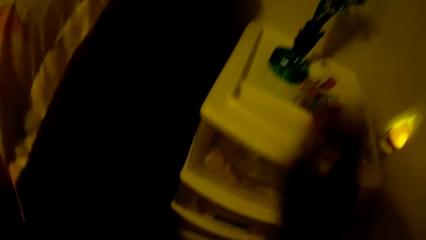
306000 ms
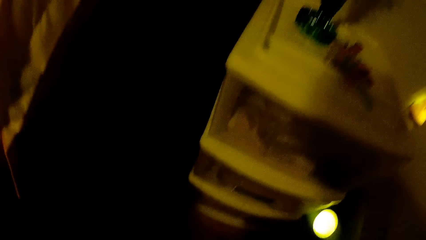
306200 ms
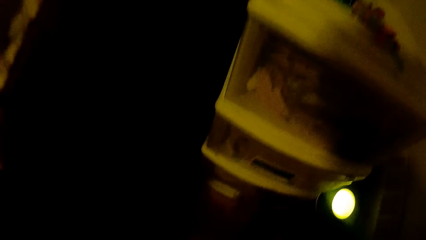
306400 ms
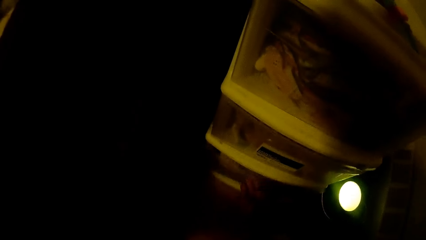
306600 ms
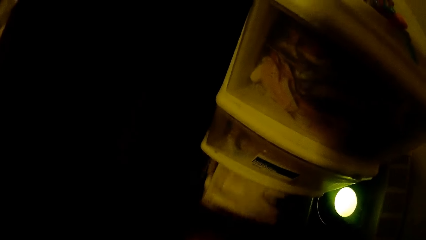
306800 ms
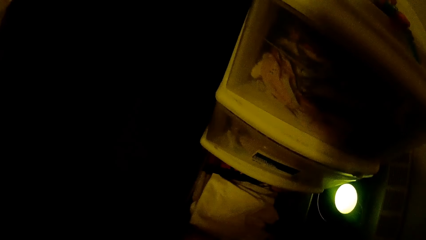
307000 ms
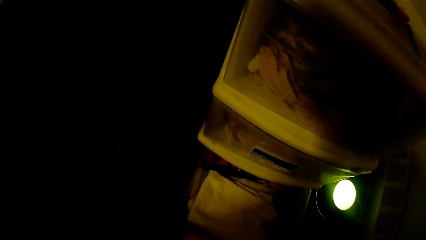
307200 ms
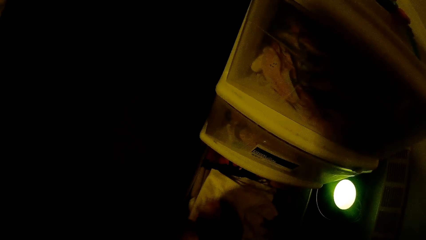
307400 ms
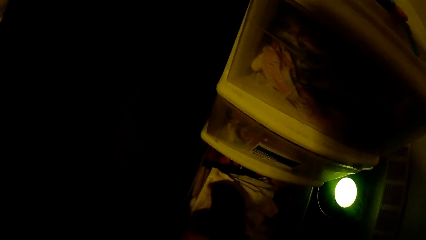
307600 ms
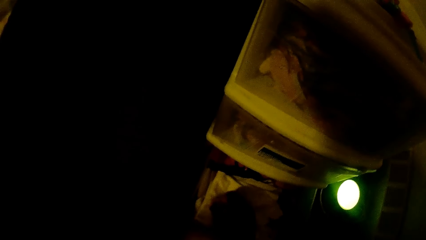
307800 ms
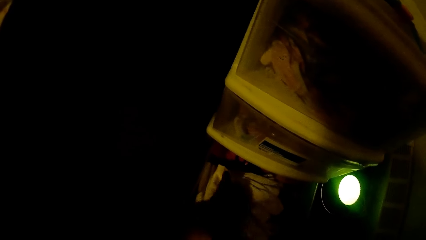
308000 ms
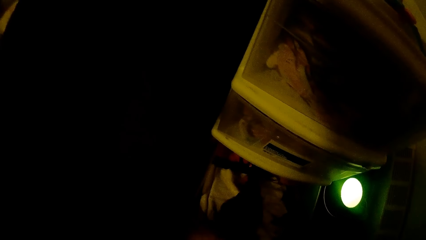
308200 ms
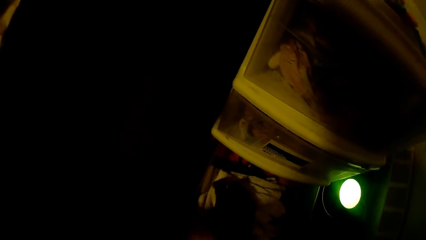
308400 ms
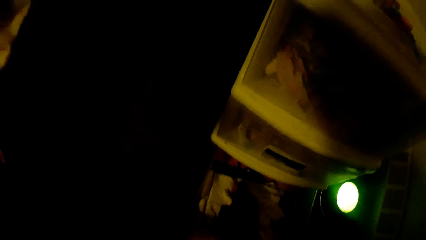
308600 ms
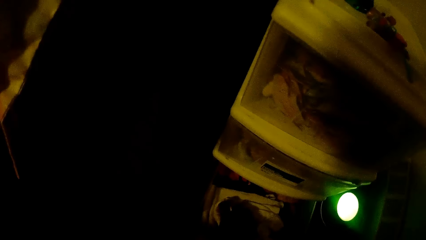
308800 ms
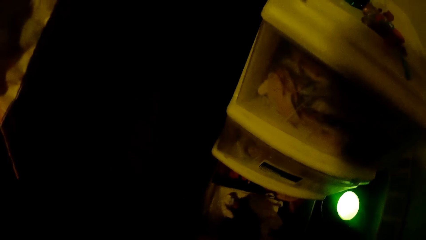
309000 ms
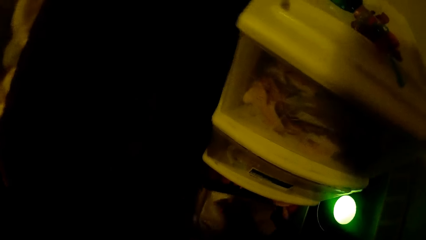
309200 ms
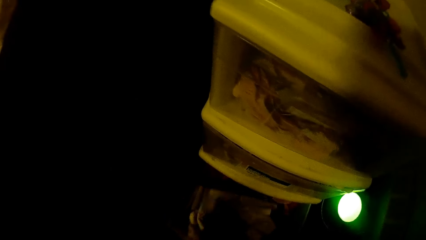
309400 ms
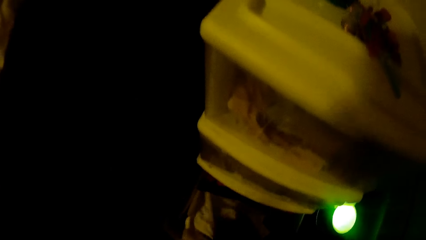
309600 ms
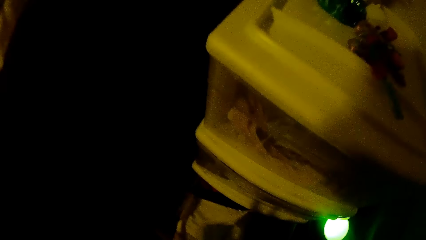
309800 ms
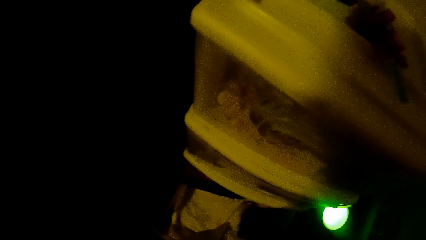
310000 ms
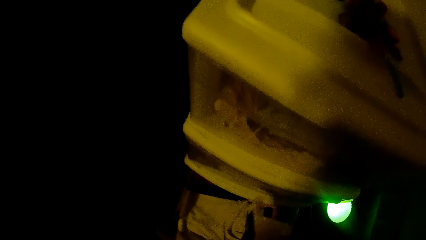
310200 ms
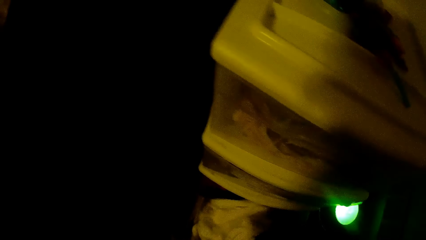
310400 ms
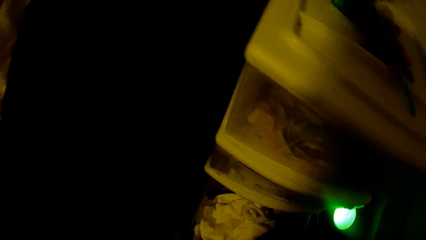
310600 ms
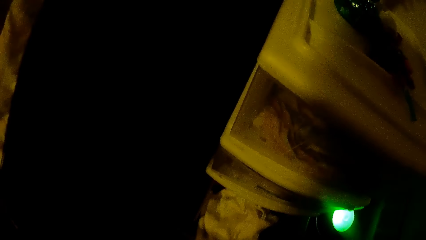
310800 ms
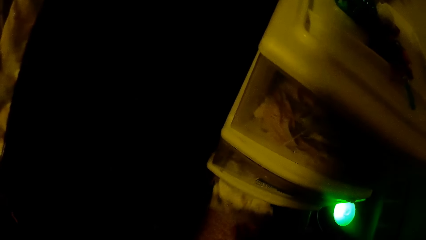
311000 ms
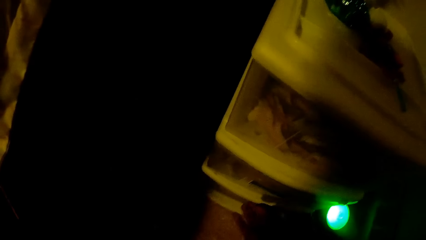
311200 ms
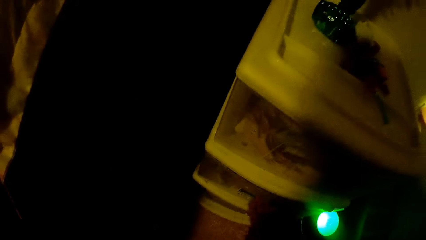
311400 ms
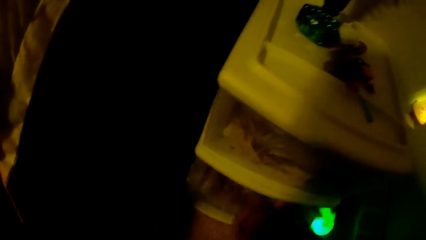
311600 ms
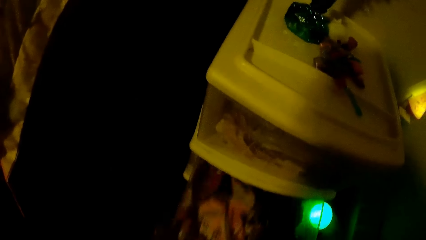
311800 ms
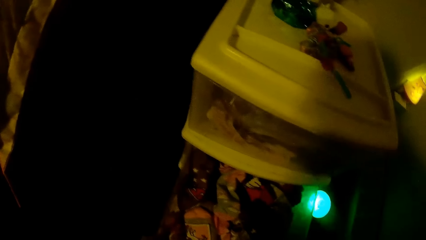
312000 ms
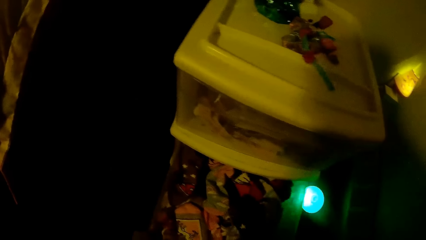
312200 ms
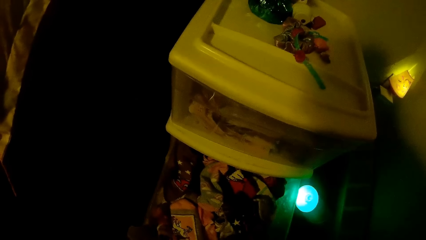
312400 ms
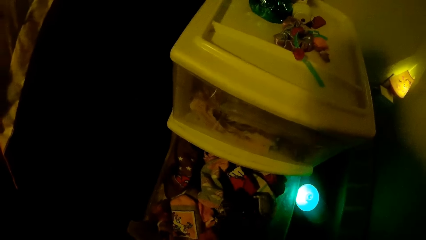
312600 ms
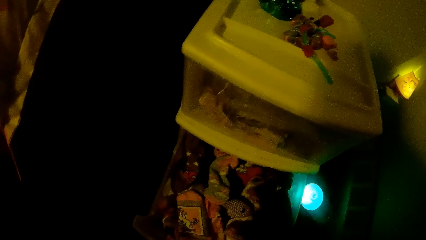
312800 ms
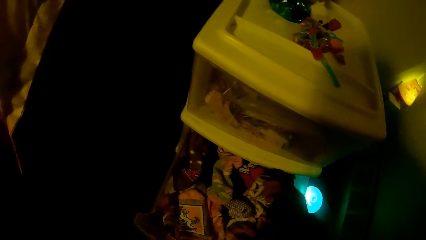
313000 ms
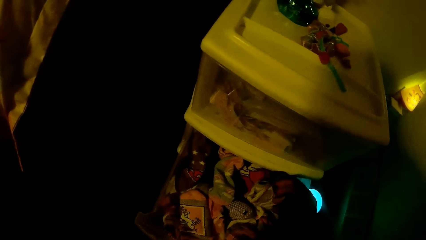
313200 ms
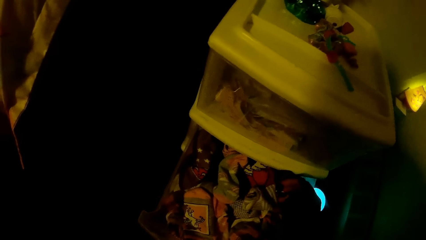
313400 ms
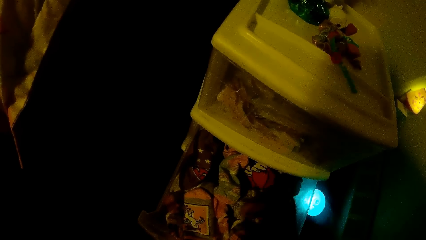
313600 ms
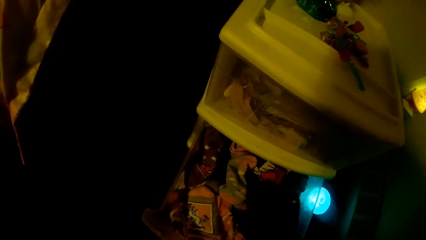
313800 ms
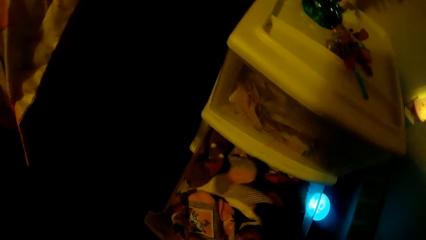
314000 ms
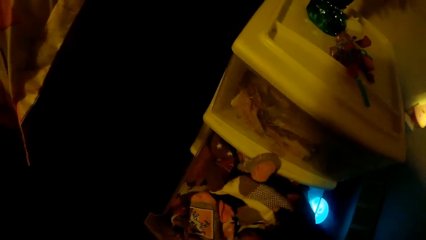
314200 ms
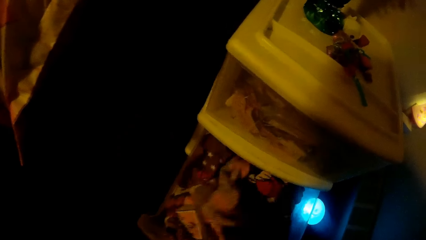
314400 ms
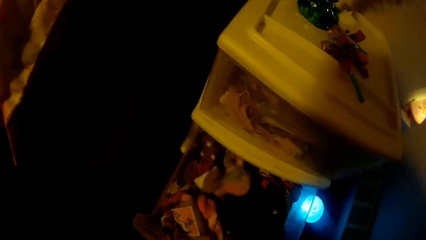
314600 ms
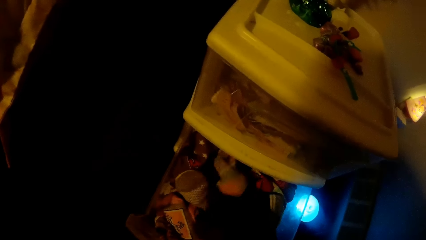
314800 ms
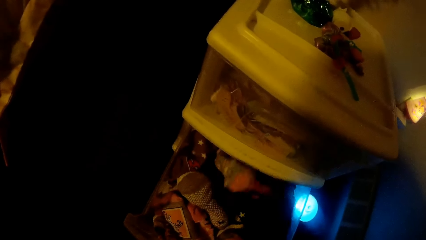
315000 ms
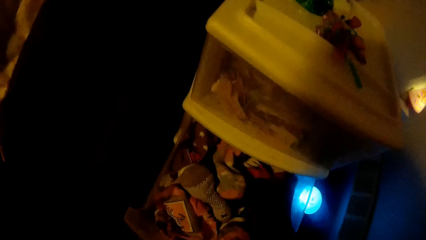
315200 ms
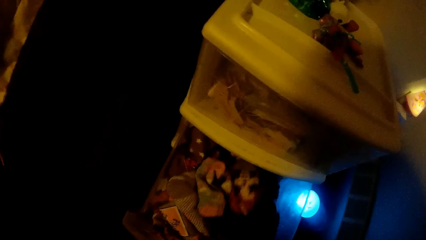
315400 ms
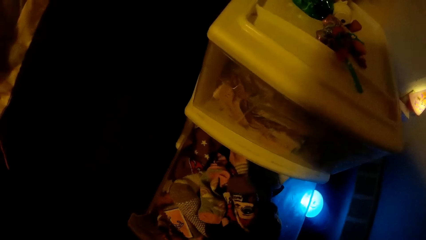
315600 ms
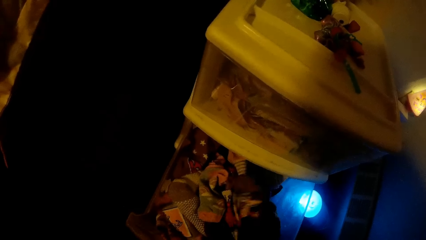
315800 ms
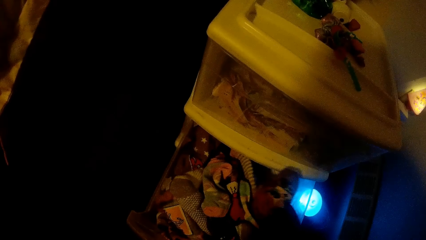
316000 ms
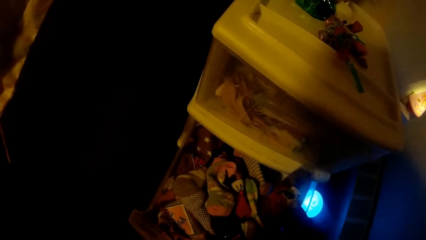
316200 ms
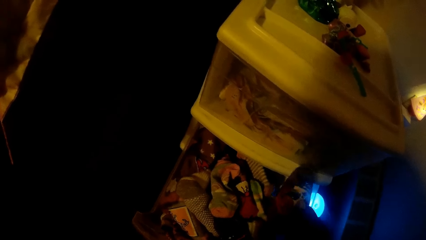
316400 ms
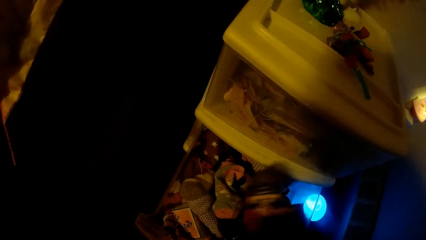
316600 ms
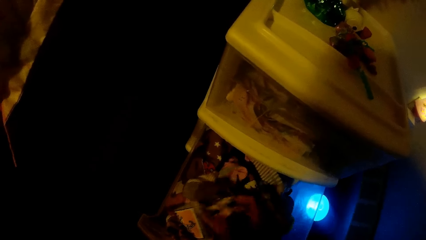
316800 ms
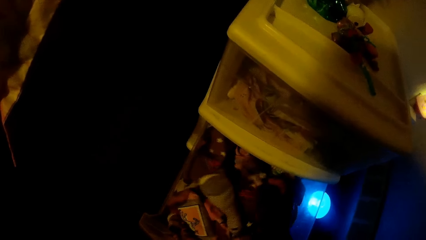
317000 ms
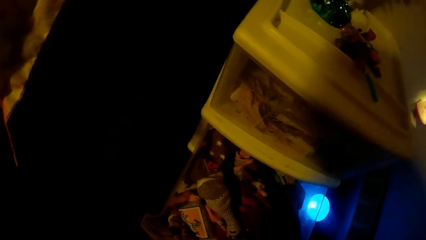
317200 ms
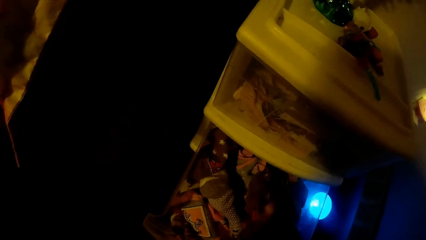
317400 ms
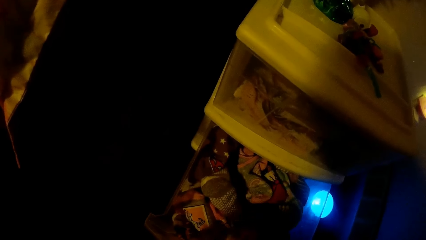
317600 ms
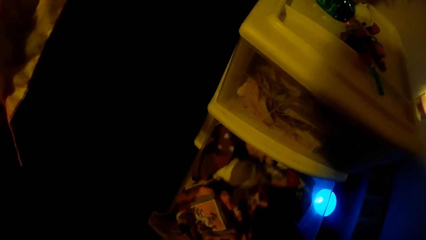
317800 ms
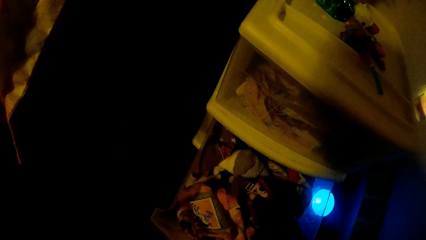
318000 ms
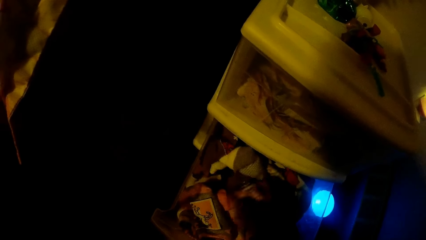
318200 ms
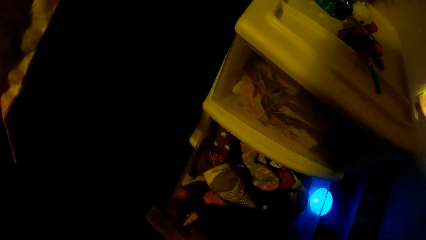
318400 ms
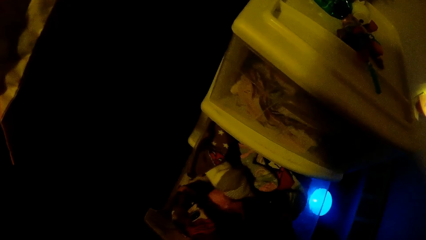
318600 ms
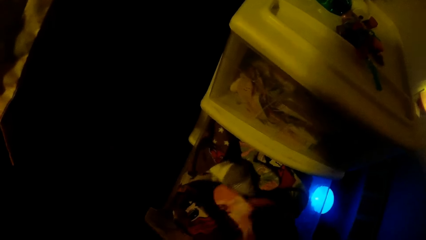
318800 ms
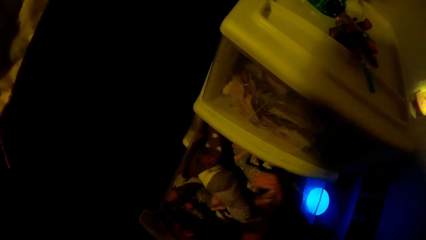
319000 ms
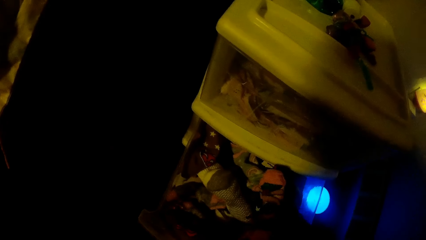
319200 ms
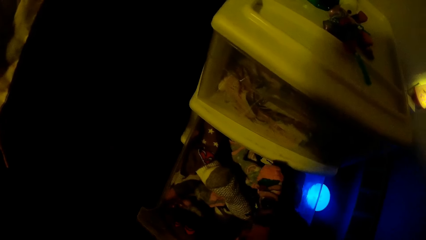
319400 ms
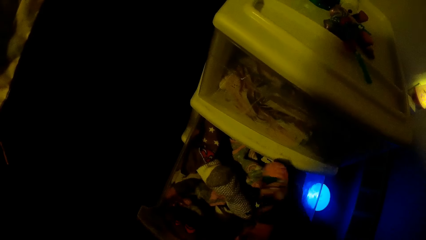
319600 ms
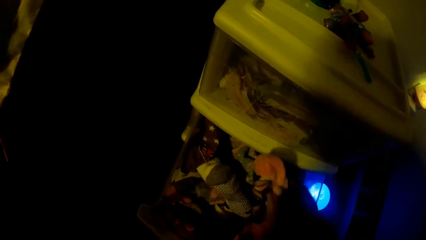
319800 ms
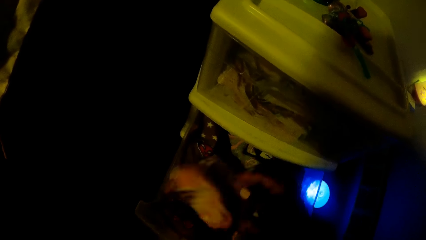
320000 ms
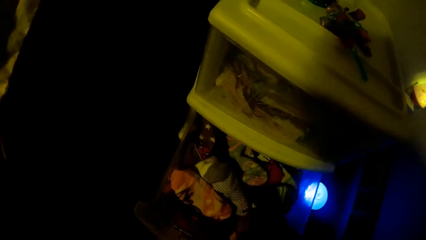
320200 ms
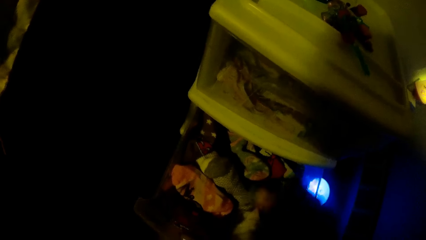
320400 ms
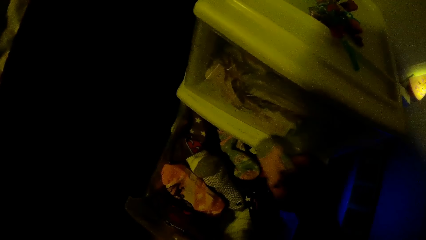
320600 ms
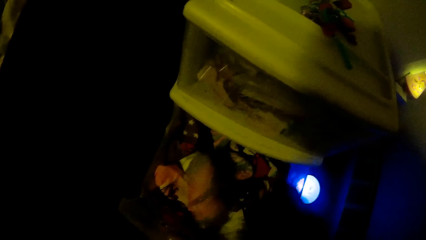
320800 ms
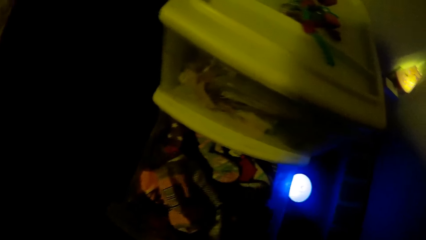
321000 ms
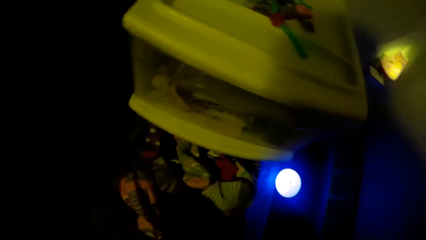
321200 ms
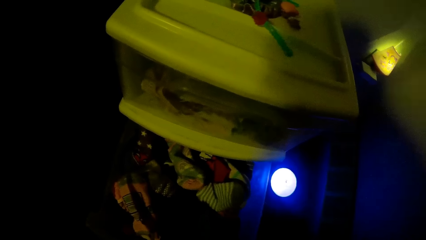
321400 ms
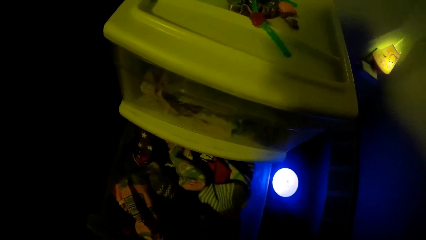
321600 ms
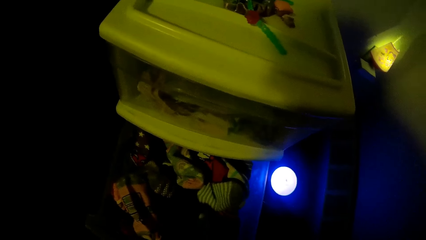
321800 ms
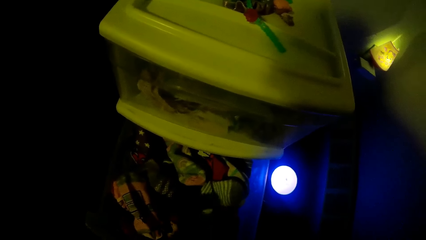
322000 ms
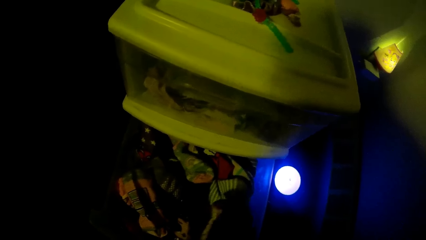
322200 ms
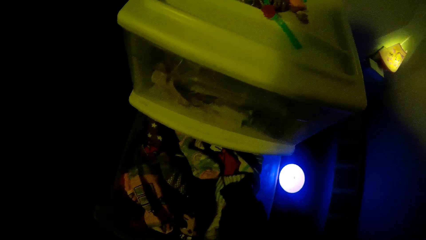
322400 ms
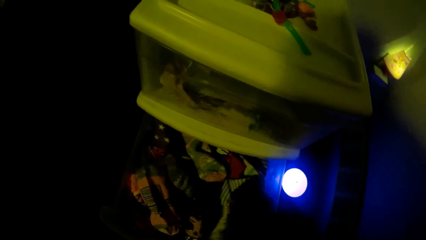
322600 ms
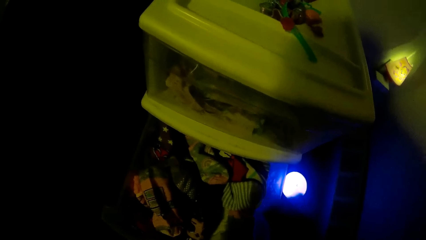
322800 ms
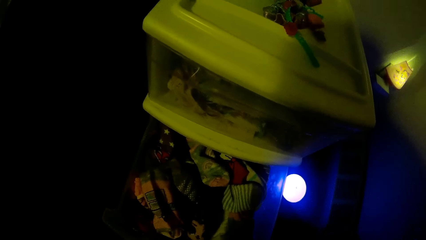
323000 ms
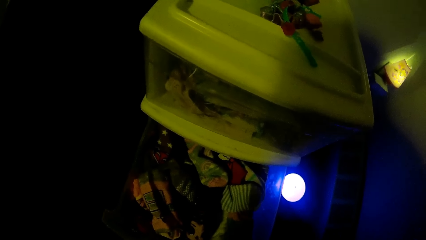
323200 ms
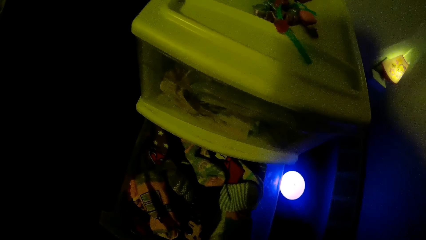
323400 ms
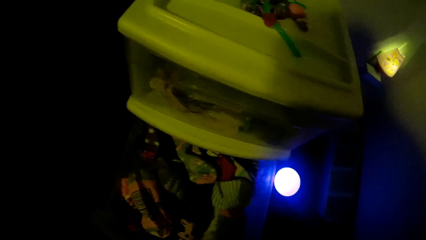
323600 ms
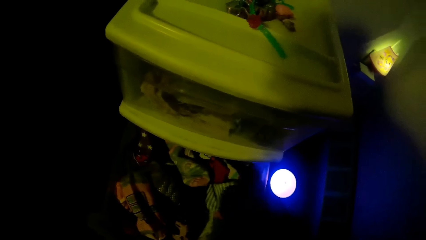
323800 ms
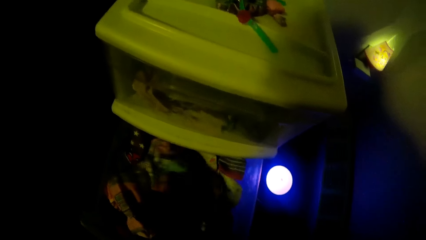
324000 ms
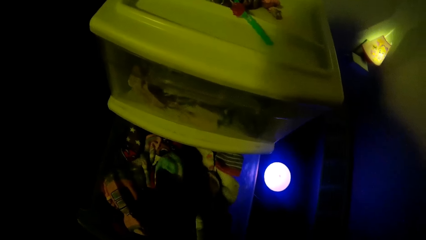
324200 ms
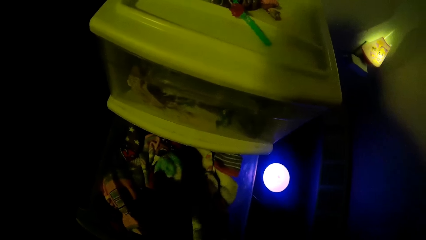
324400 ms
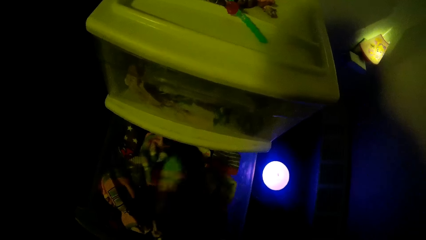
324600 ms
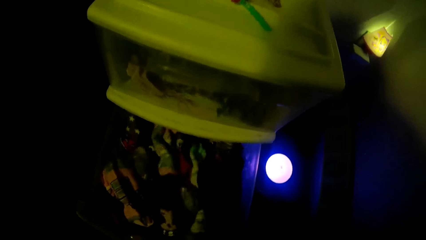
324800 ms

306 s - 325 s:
The camera wearer drops a plastic on a drawer with her right hand. She opens a drawer compartment with her right hand. She counts napkins on the drawer. She arranges the clothes in the drawer with her right hand. She closes the drawer with her right hand. She opens the drawer with her right hand. She touches socks in the drawer. She arranges the clothes in the drawer with her right hand.
